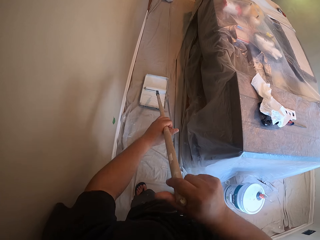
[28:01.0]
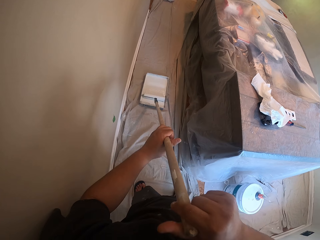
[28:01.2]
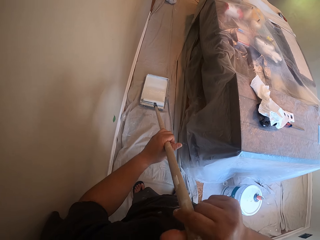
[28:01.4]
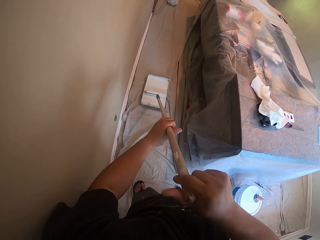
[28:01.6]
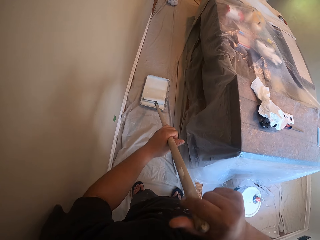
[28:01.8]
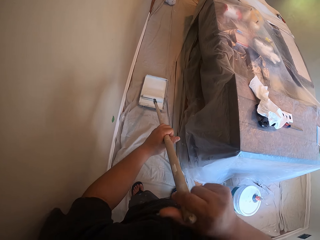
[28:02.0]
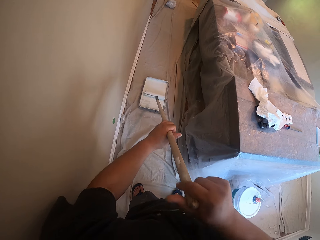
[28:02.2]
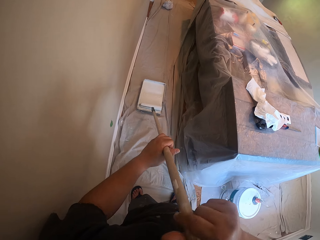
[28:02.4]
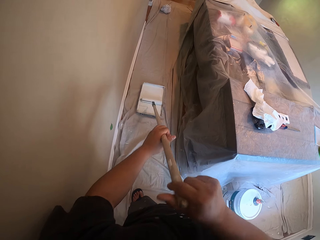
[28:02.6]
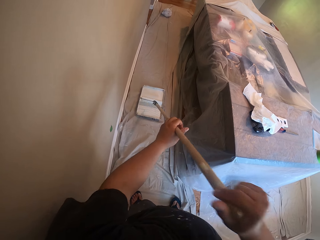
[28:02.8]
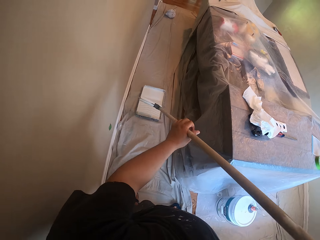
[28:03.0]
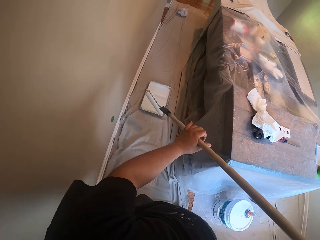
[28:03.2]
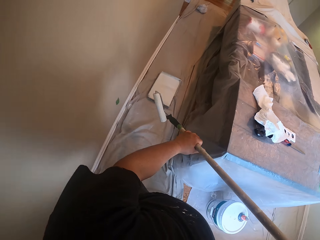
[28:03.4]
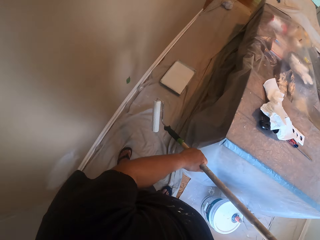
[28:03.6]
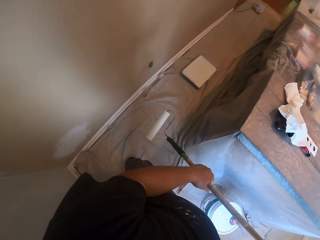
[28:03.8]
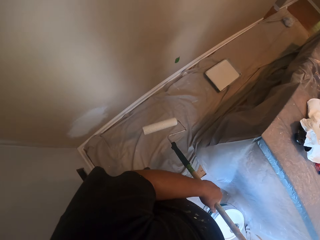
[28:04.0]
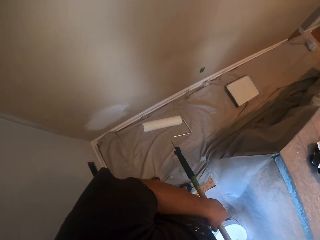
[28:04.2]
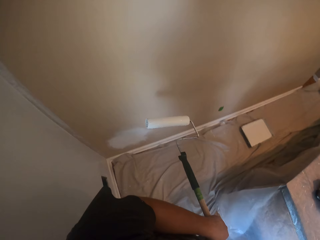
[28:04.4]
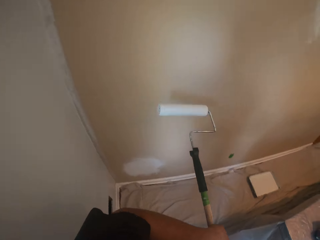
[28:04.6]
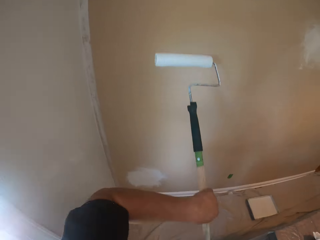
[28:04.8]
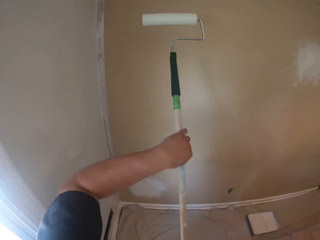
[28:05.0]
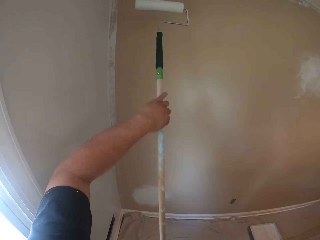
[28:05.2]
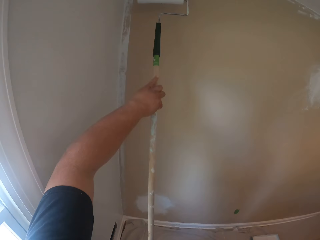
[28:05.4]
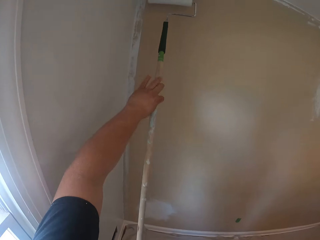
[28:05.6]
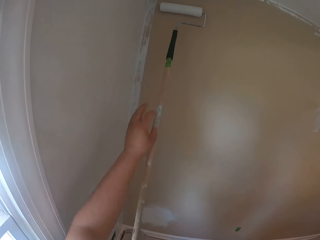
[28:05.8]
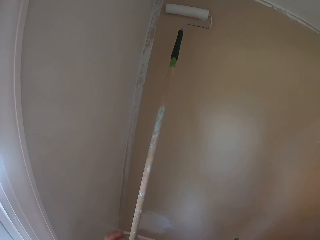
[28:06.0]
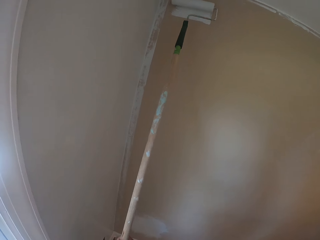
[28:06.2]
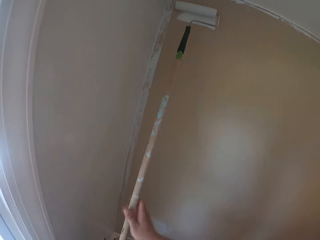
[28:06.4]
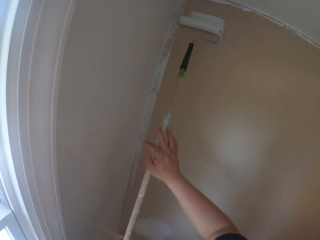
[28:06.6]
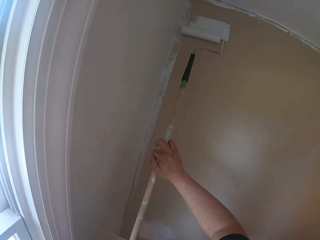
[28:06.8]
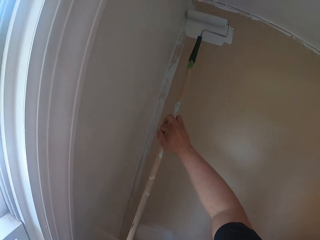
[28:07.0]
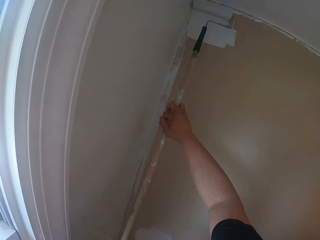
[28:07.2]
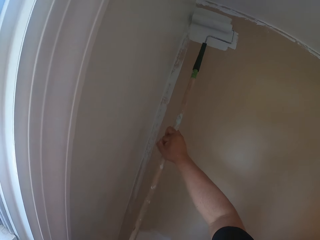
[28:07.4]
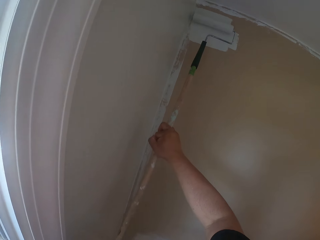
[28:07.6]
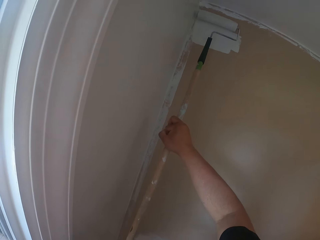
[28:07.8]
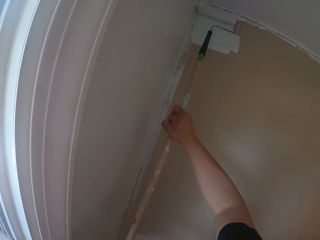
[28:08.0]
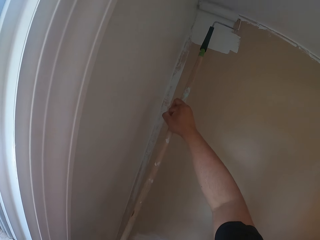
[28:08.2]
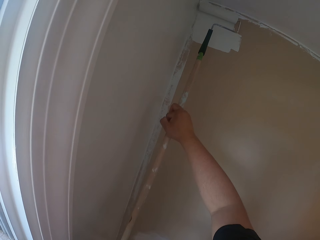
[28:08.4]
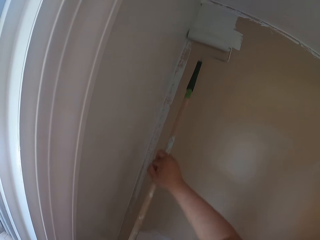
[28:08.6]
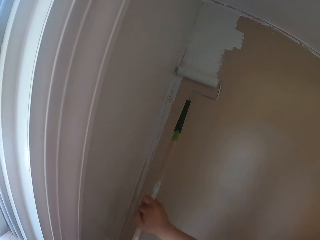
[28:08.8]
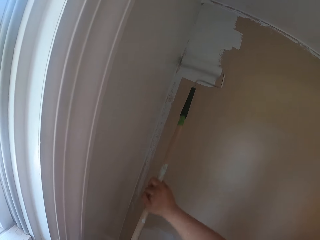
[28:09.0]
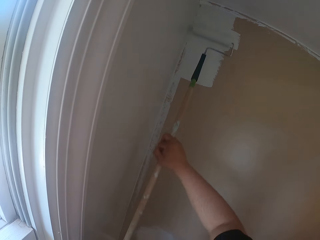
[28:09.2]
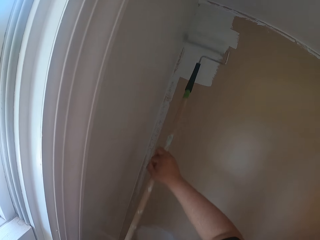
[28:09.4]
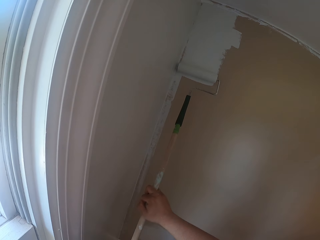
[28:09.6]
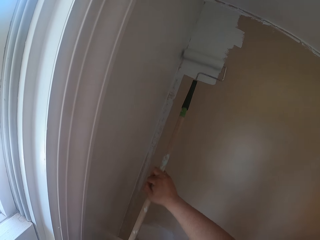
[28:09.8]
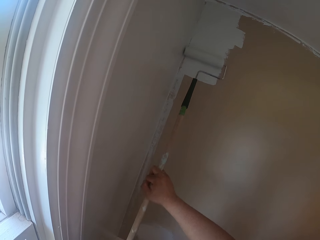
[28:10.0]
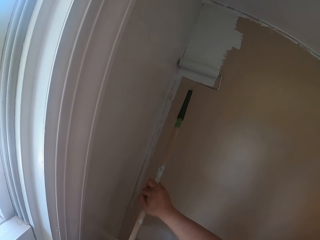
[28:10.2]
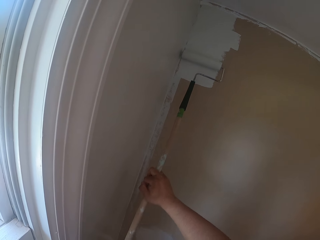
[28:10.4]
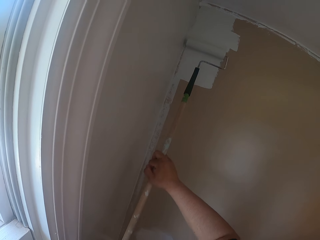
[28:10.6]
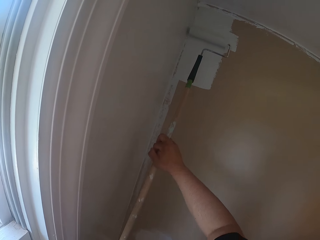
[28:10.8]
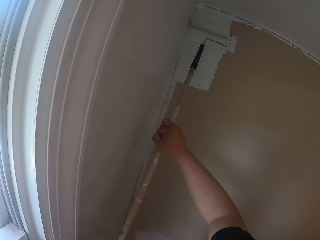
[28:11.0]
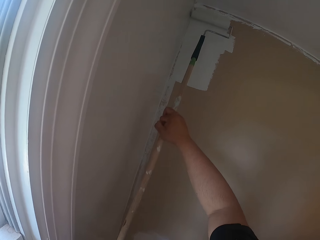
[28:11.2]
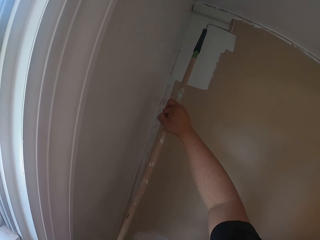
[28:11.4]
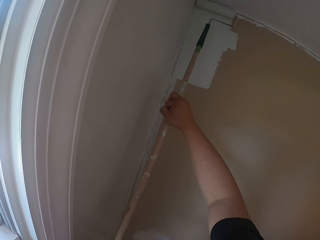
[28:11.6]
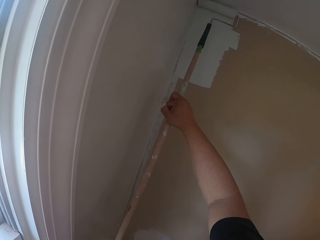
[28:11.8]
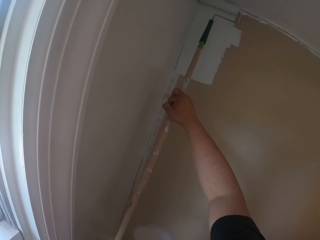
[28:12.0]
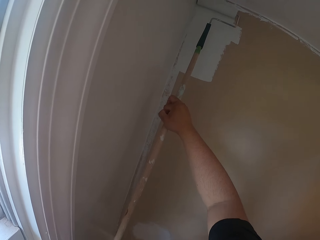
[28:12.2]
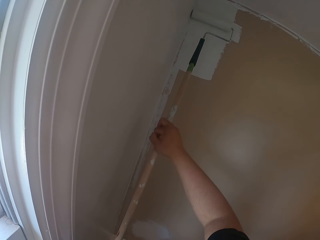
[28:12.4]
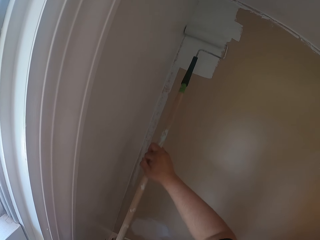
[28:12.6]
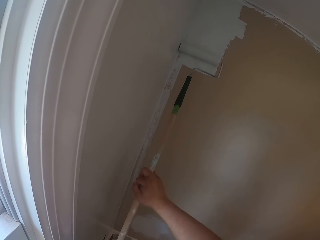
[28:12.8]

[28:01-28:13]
The camera wearer holds the paint roller. They paint another wall with the roller brush.

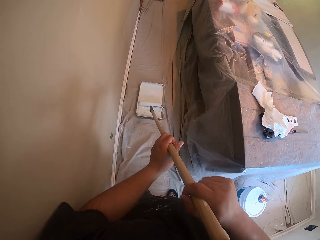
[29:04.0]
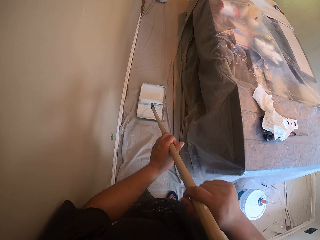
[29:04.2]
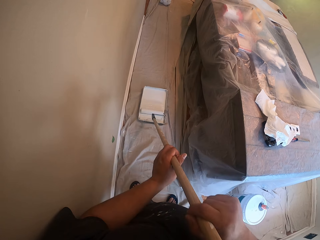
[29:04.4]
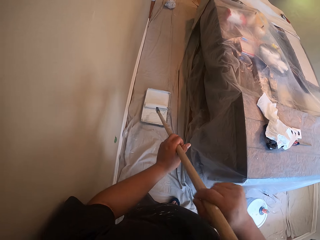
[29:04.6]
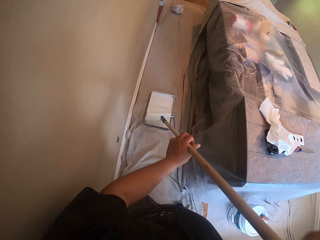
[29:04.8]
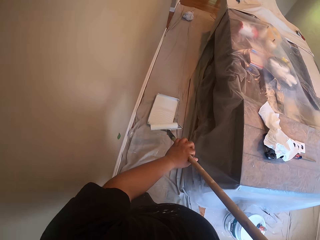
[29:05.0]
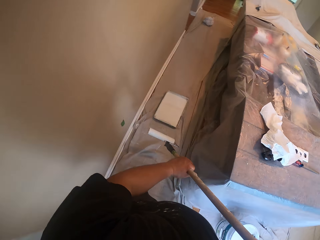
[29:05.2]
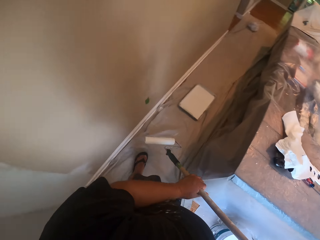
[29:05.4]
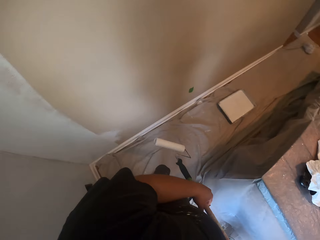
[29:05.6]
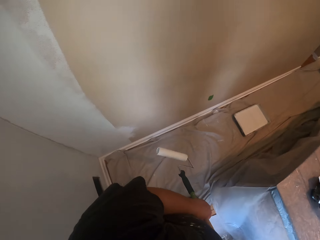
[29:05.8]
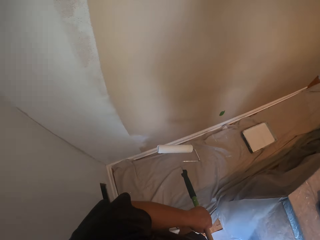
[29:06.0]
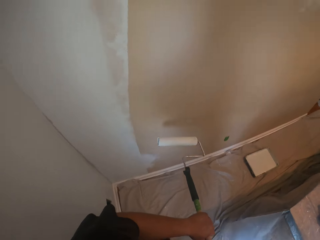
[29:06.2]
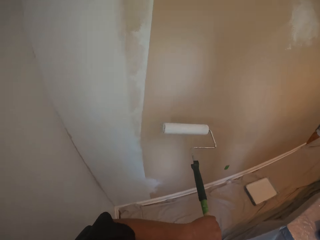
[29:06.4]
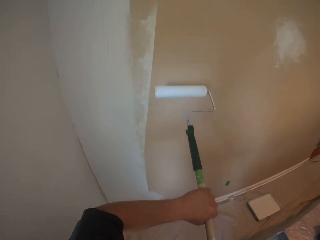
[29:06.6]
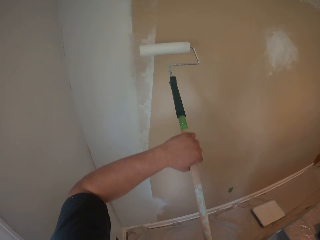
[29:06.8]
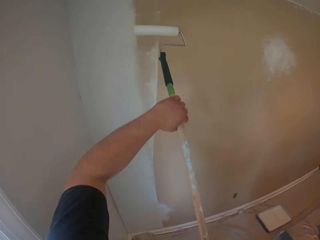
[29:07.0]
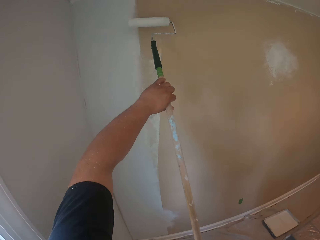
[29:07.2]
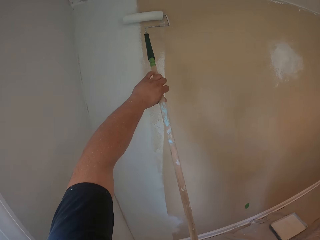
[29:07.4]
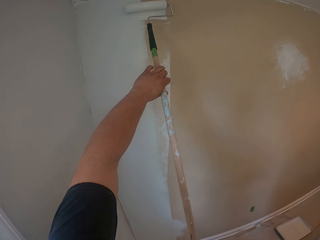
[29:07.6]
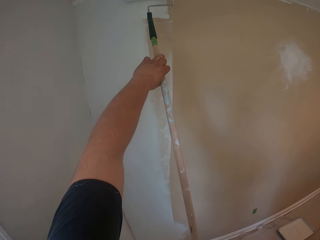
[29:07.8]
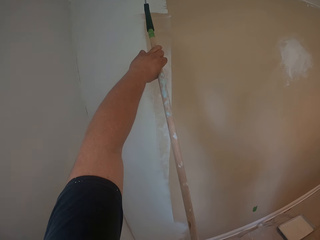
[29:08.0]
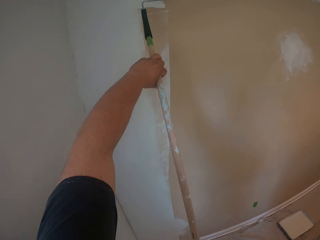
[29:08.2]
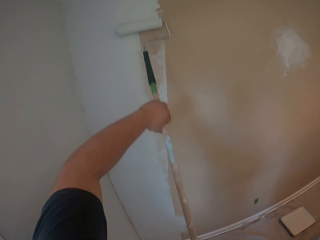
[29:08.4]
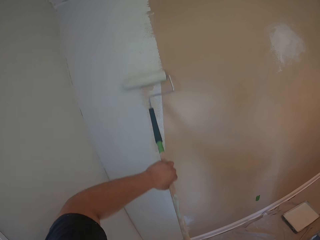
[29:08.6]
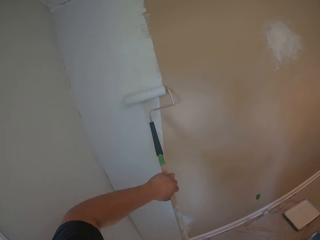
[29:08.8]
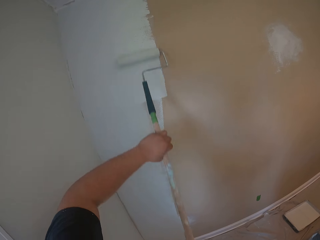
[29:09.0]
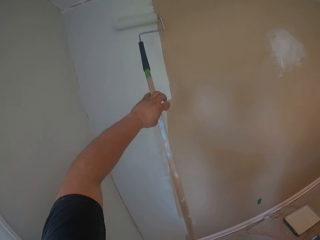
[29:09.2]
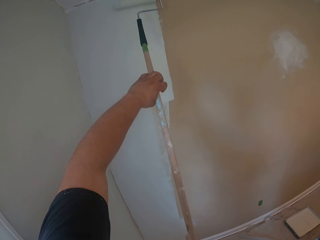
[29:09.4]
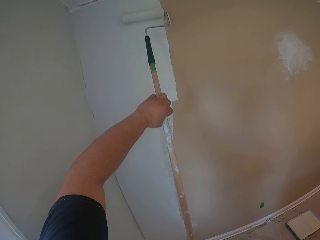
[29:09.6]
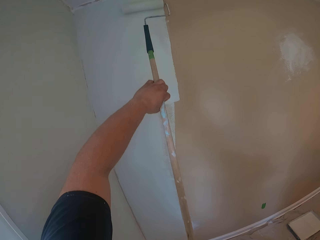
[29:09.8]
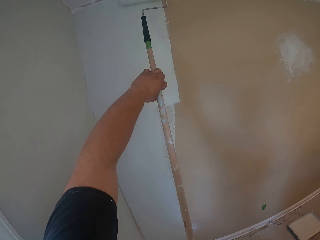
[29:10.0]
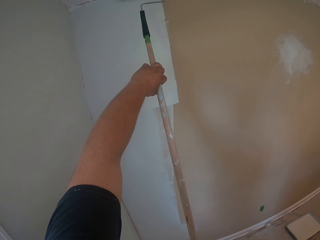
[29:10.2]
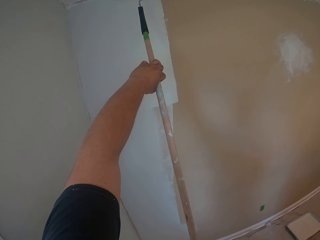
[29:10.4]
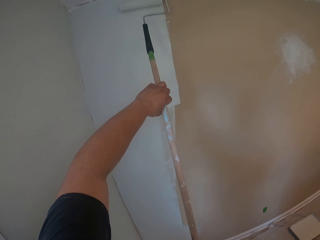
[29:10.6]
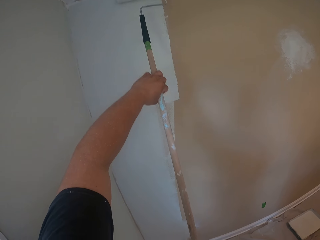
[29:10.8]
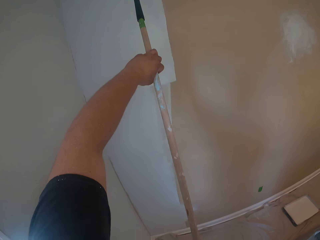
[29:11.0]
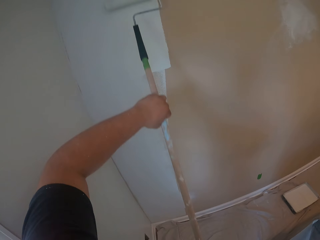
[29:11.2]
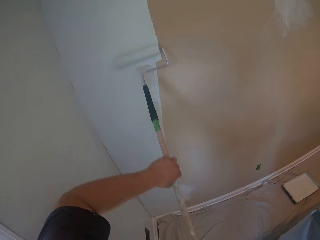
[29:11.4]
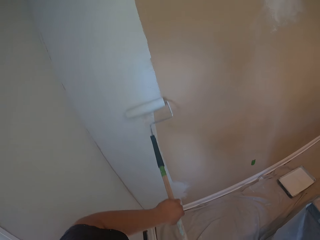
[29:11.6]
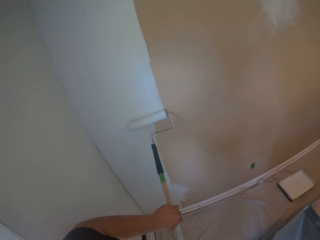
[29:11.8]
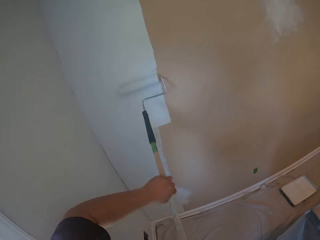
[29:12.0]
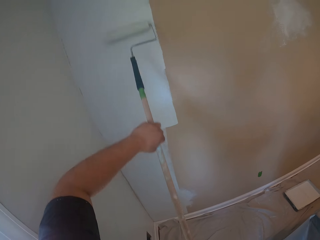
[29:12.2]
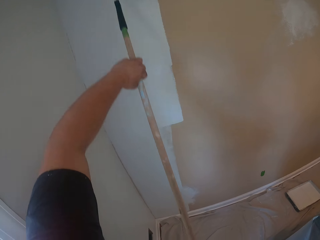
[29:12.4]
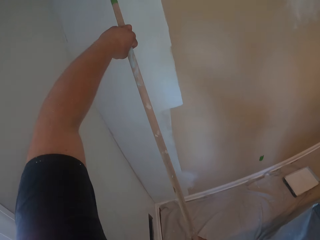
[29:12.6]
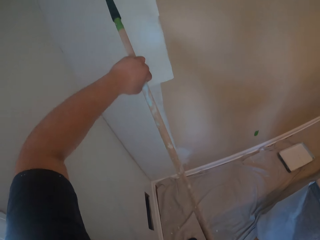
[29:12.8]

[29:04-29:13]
The camera wearer holds the paint roller with hands. They paint the wall with the roller brush.
